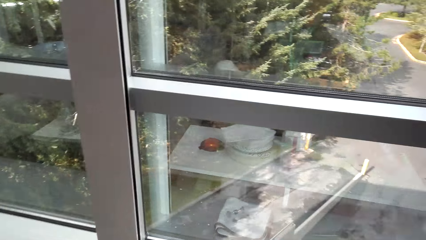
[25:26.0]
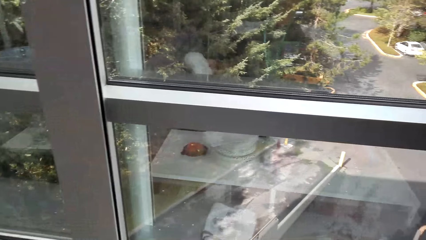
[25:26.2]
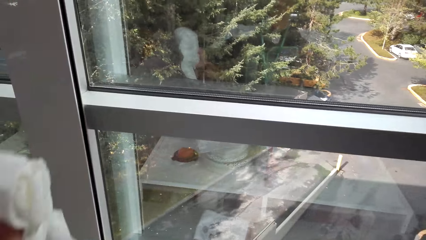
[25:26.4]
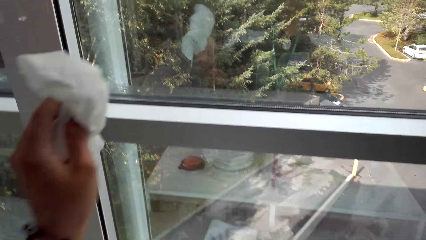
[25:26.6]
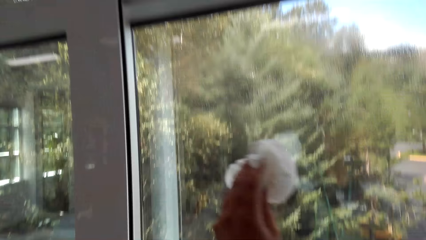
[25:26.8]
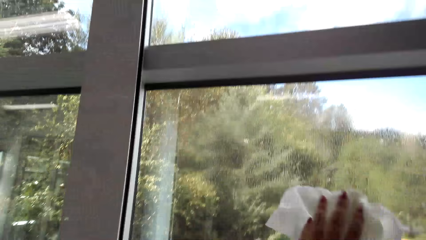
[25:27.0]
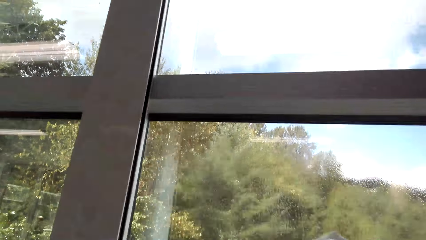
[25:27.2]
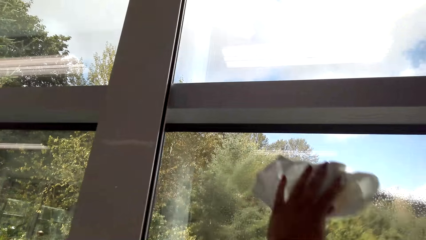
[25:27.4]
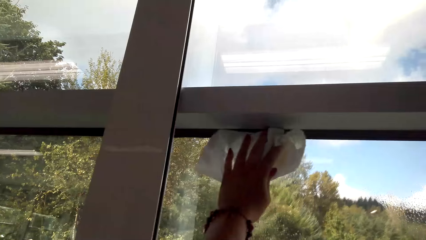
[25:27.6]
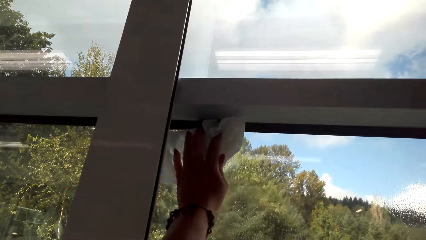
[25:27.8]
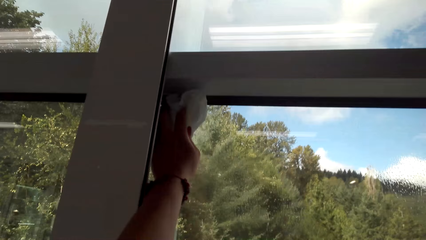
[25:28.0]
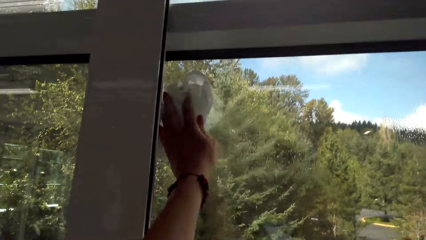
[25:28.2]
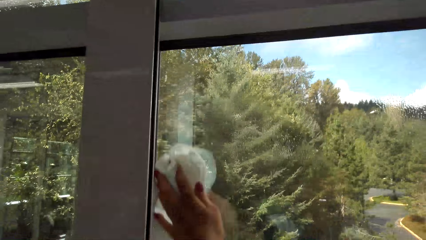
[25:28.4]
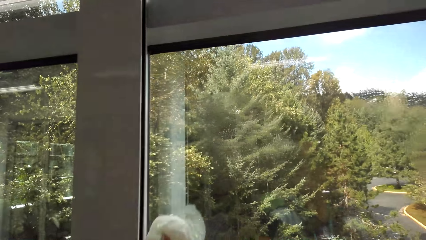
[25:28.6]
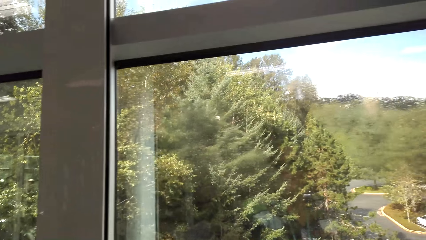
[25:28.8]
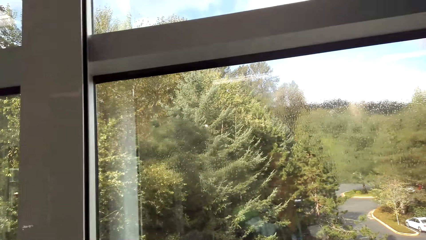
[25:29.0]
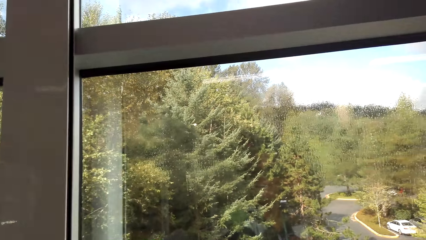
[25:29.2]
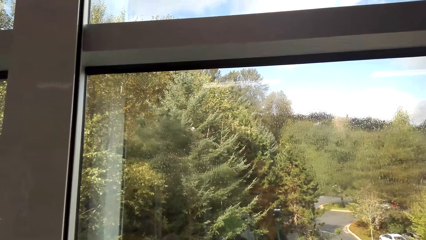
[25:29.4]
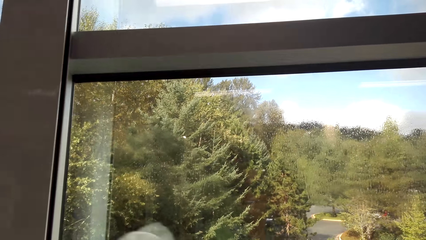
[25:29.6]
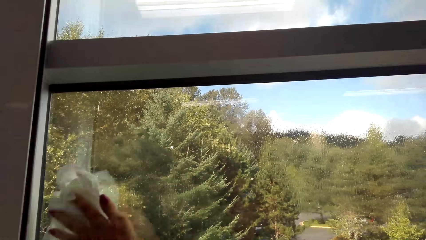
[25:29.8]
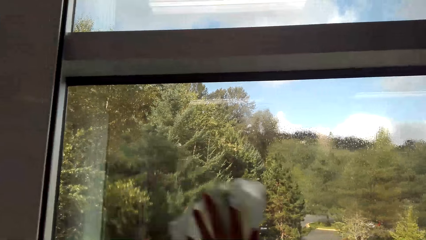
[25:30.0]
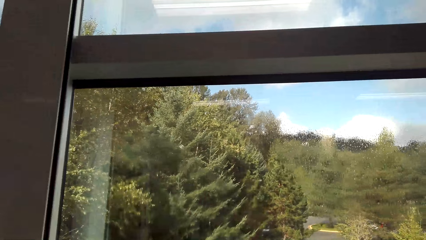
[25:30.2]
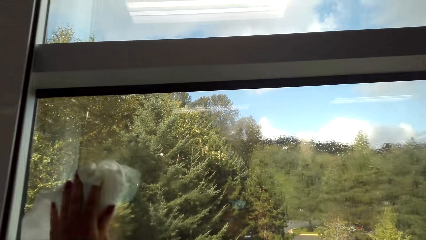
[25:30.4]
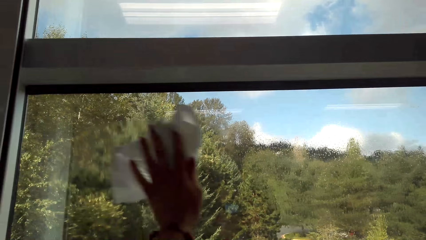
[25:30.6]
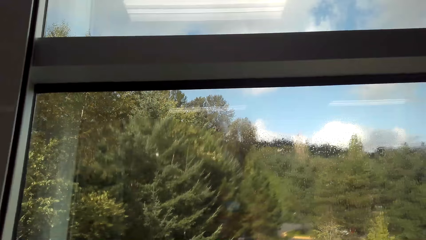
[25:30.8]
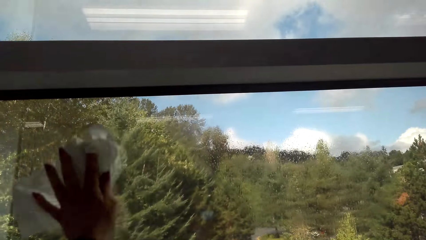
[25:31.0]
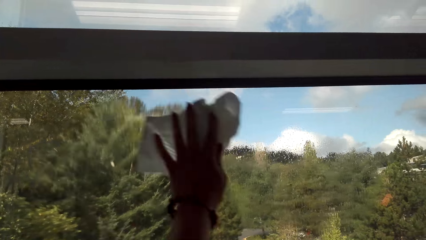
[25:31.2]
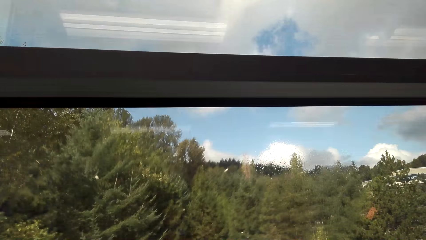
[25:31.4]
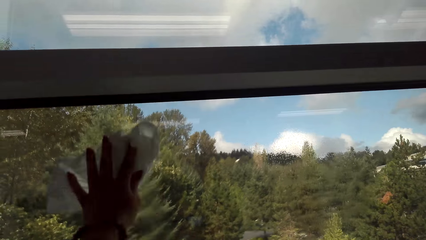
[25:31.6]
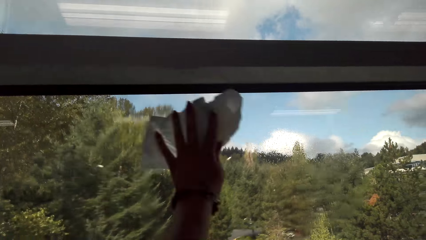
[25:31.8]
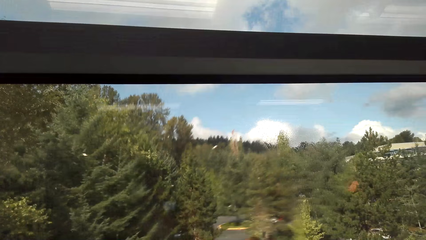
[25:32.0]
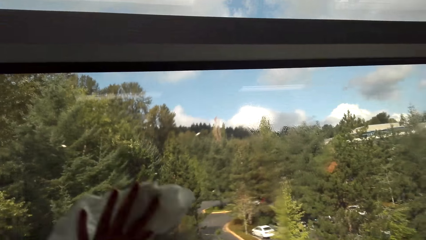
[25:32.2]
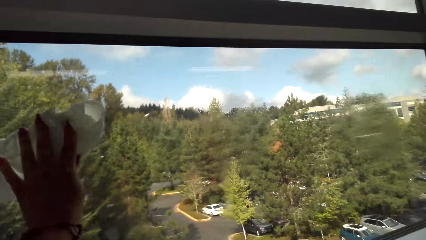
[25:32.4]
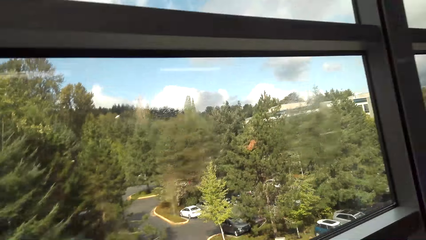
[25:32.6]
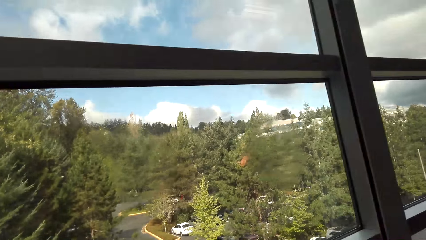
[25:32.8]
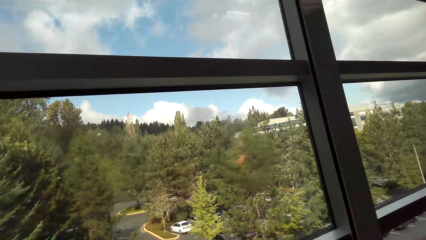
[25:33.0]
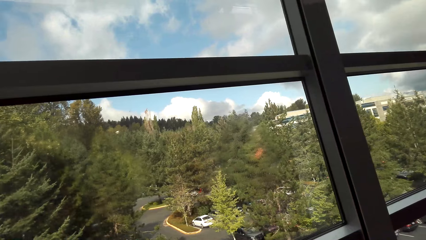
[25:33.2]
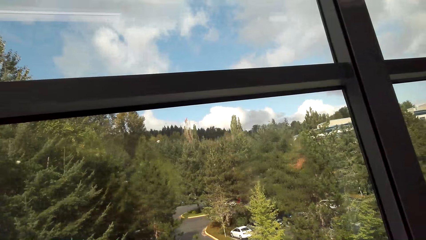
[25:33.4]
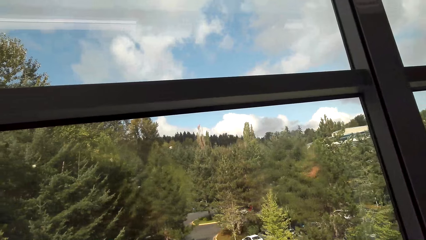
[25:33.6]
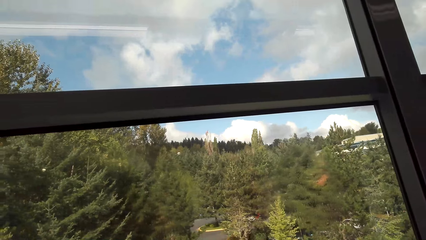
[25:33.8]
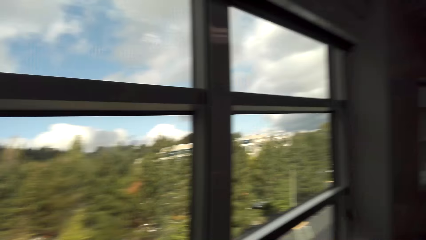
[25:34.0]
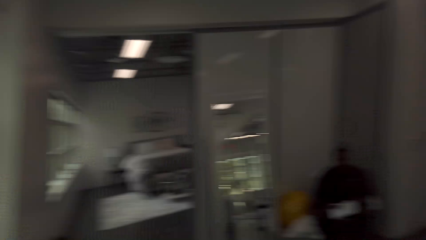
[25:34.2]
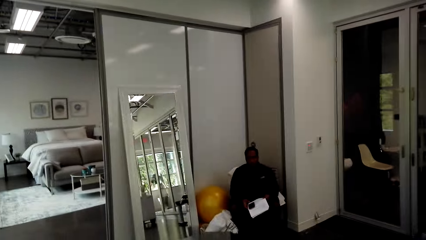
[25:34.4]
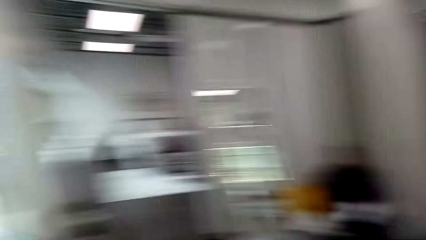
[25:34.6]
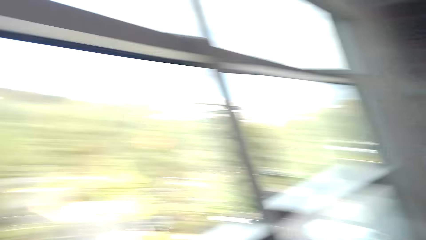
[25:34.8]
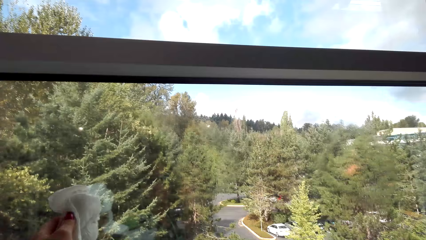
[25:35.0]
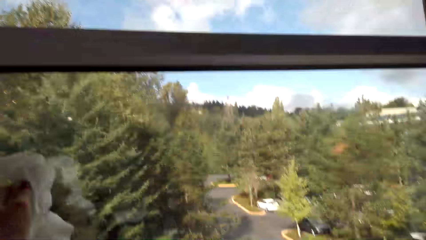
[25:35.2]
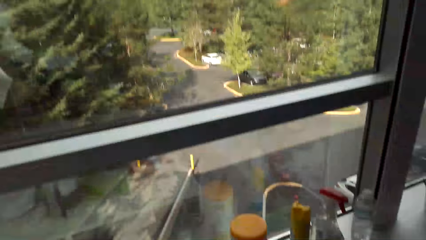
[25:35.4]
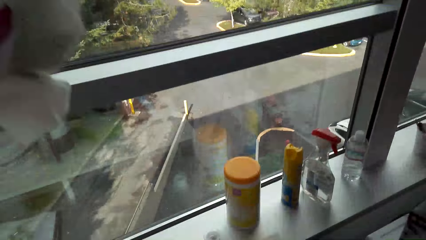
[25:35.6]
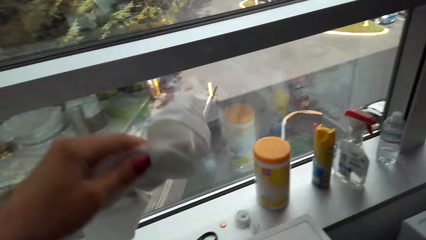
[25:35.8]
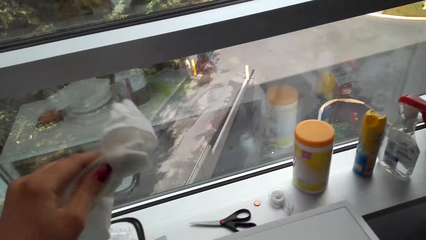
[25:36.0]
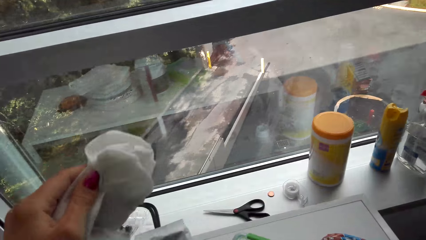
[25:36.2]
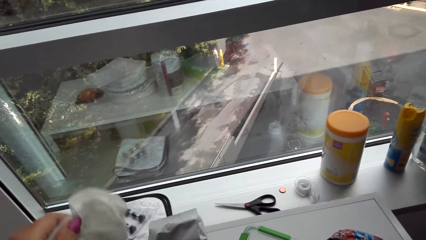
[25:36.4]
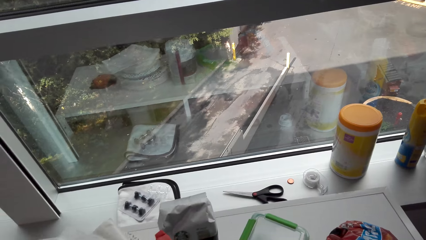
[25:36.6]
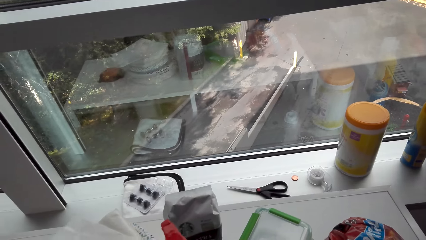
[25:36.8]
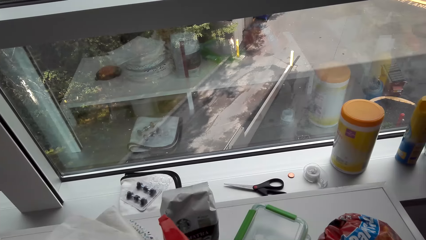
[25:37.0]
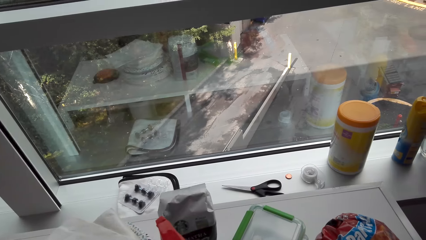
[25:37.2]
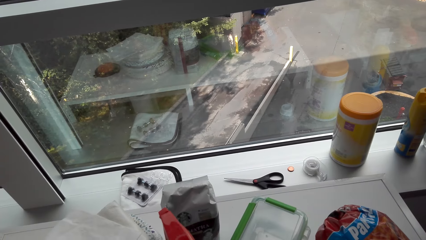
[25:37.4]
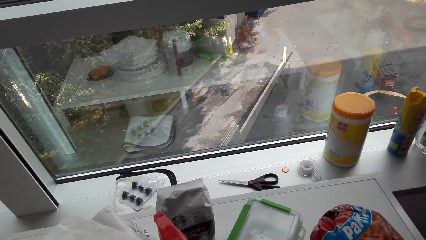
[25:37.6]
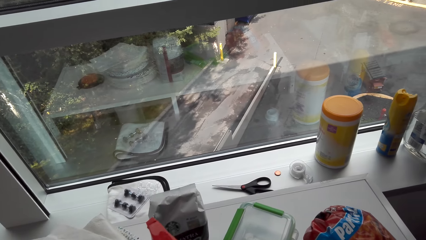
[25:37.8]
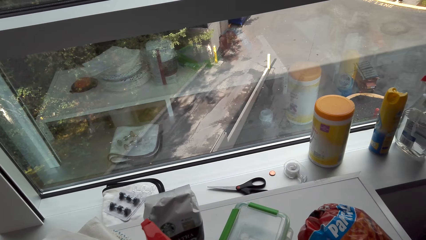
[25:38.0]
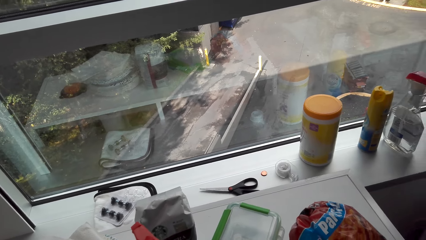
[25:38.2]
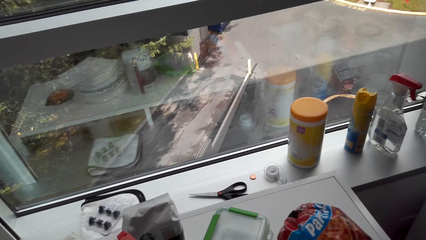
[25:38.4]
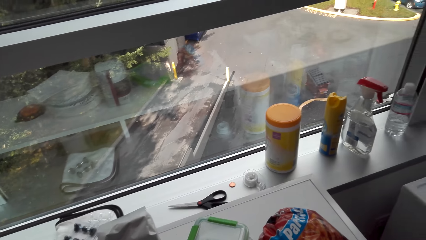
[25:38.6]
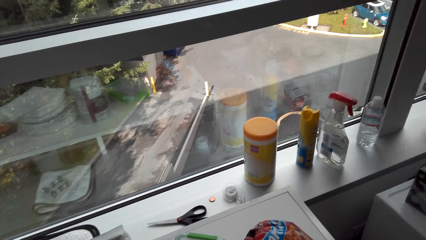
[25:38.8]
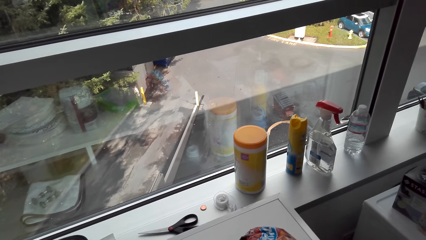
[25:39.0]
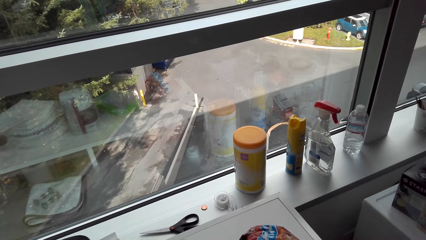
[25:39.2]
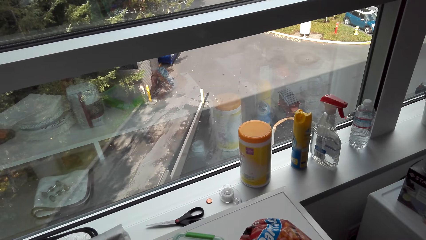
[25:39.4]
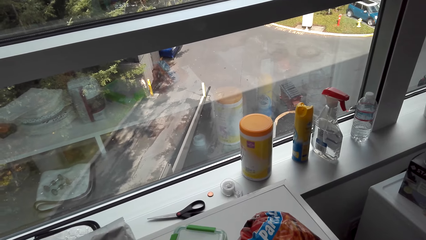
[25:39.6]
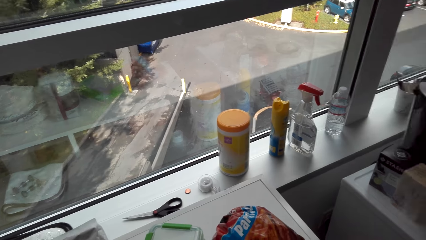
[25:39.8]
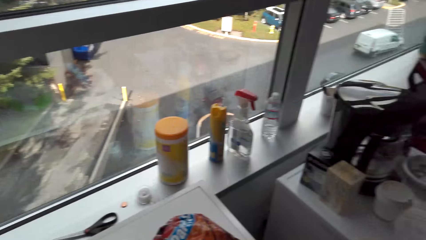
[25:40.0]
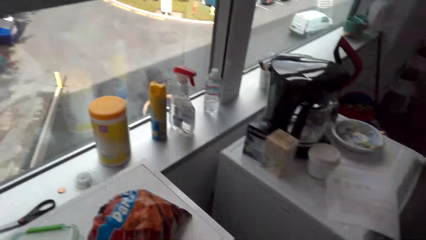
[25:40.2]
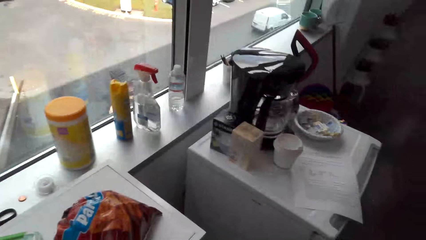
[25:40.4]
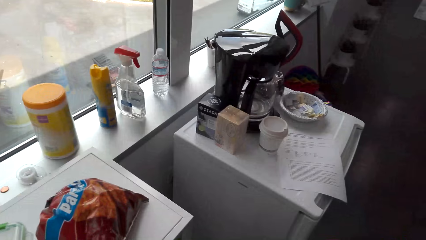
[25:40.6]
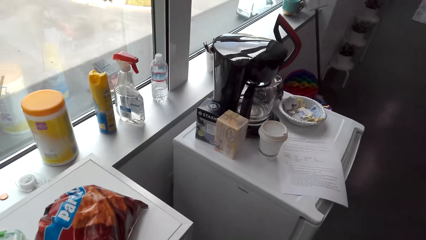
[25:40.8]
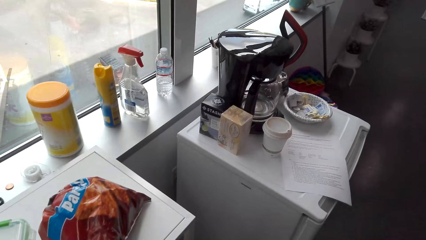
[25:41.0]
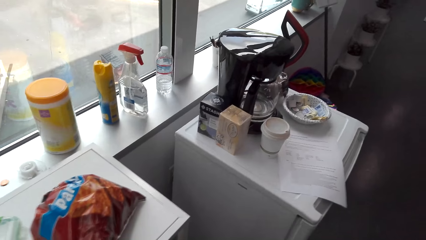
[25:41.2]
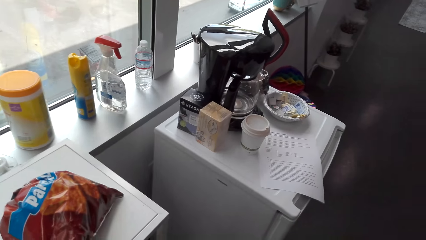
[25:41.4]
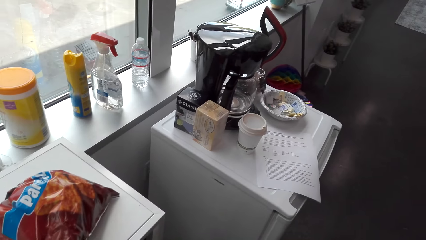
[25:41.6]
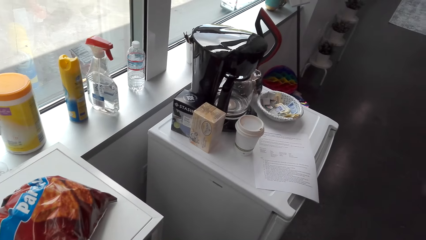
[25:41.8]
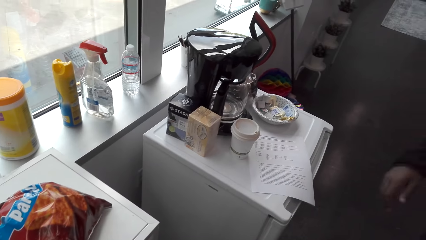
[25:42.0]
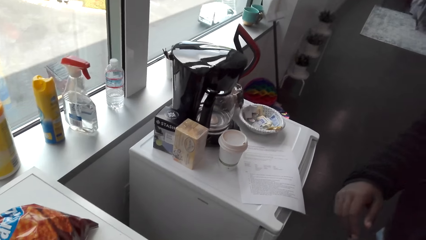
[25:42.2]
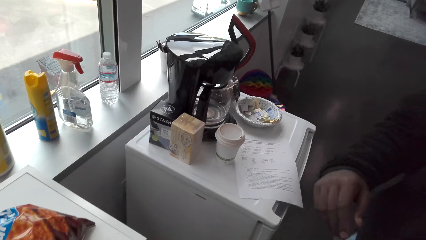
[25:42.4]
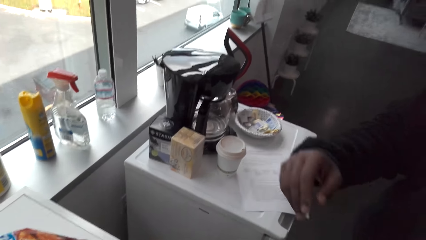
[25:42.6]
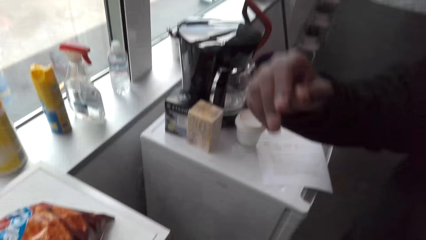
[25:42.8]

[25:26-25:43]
The camera wearer drops the Windex glass cleaner. They wipe the window with the serviette. They place the window cleaner detergent on the window frame. They wipe the table with the serviette. They look around the room. A man sits in the room. The man speaks to the camera wearer. The camera wearer speaks to the man.
